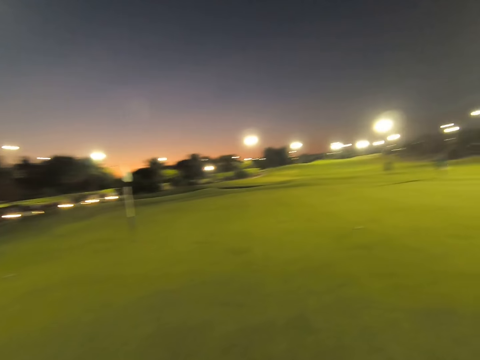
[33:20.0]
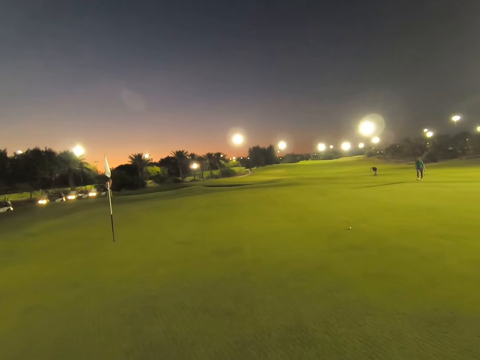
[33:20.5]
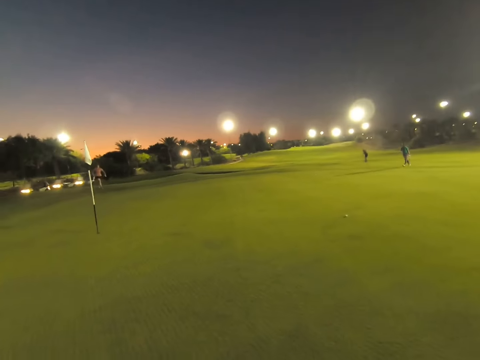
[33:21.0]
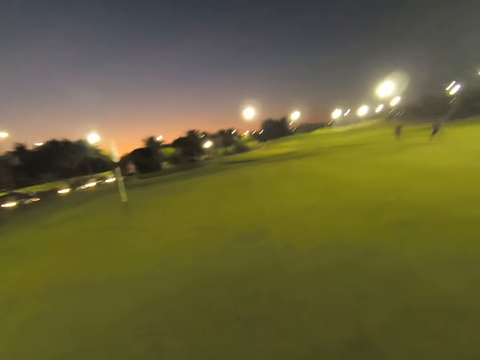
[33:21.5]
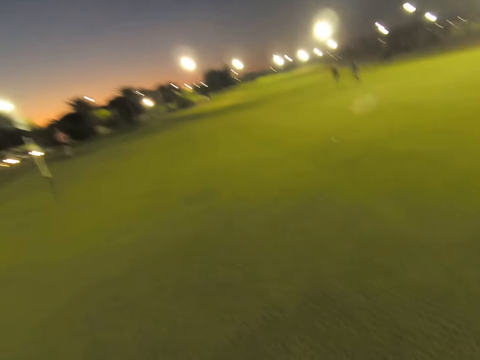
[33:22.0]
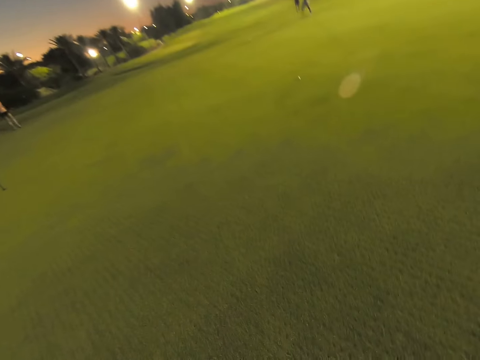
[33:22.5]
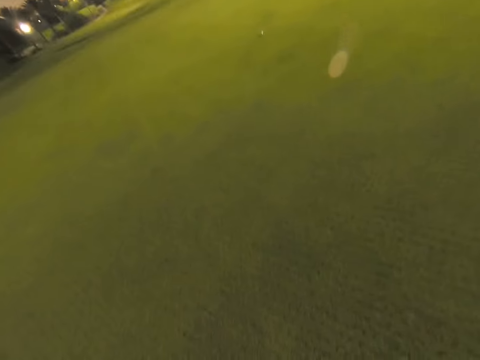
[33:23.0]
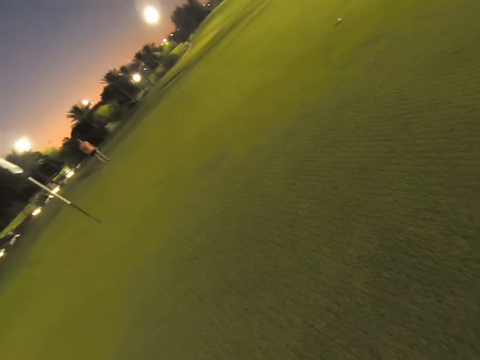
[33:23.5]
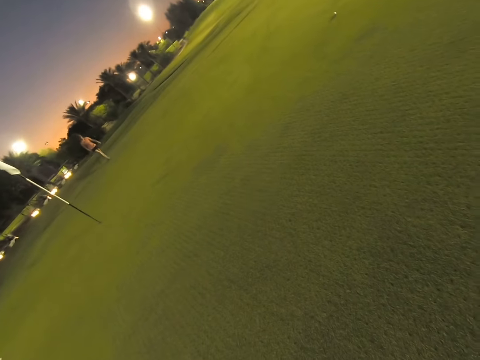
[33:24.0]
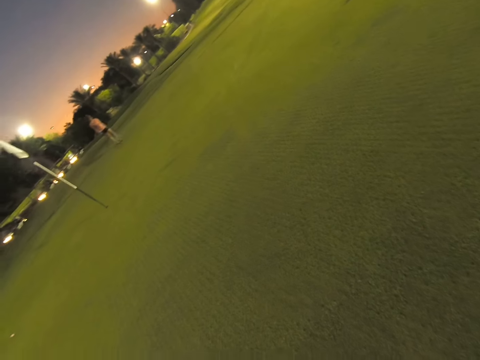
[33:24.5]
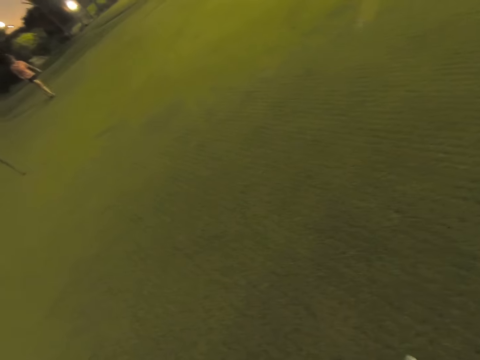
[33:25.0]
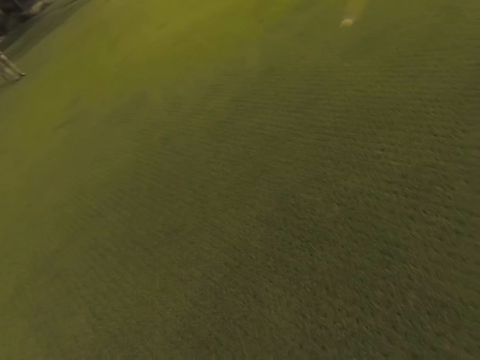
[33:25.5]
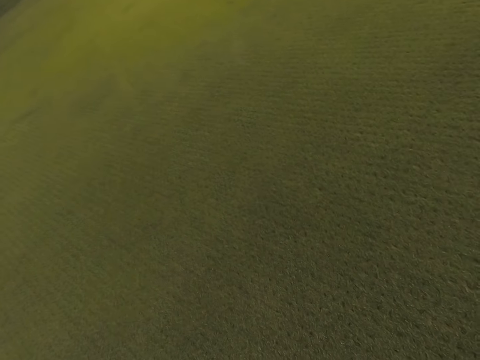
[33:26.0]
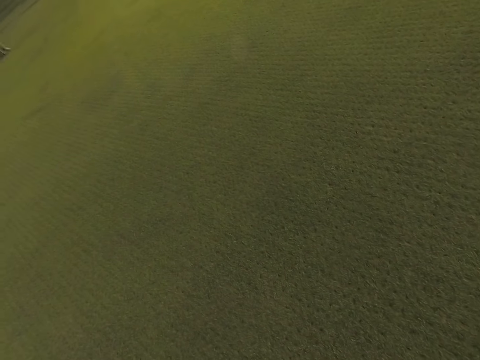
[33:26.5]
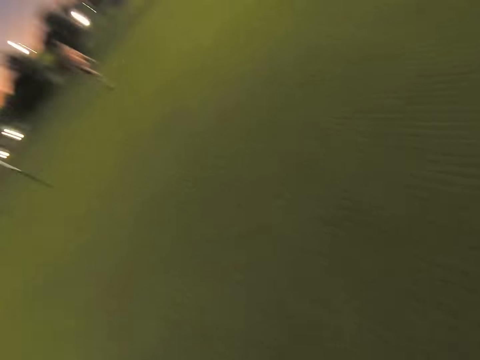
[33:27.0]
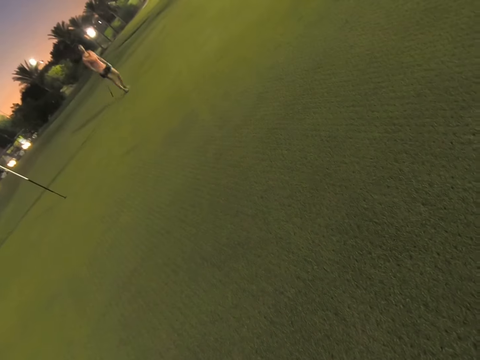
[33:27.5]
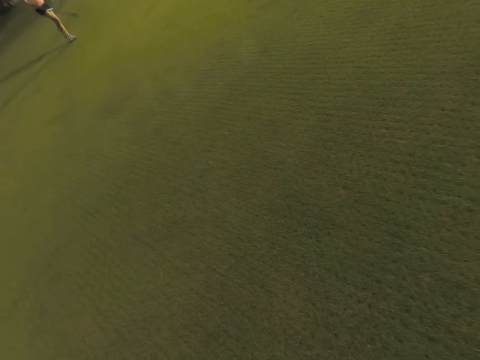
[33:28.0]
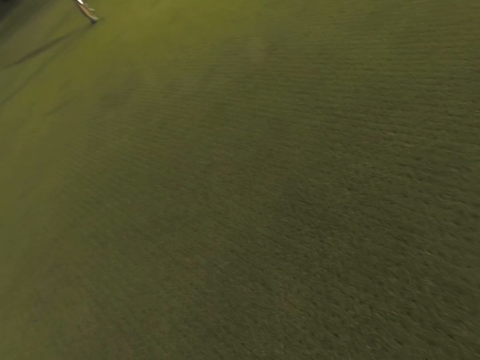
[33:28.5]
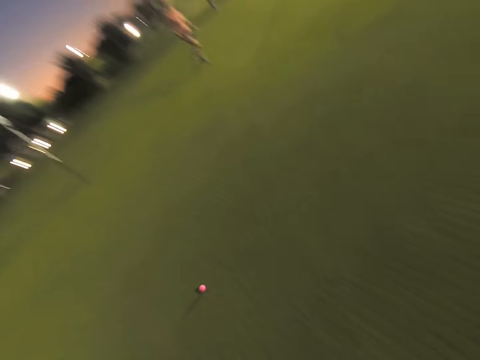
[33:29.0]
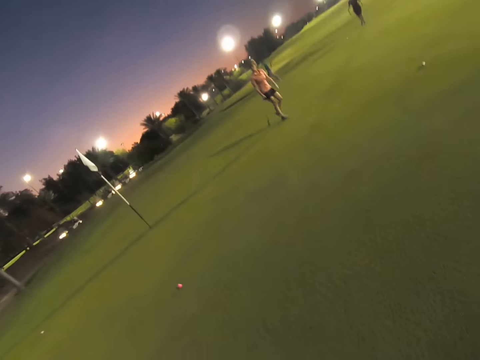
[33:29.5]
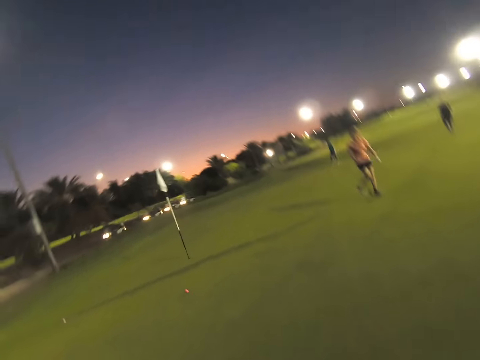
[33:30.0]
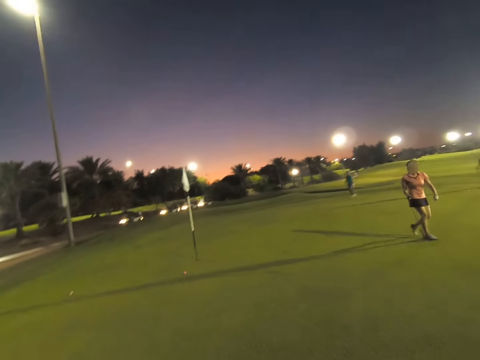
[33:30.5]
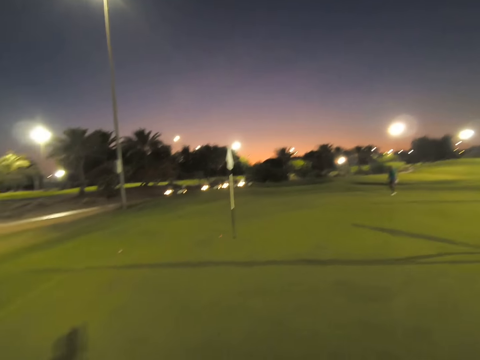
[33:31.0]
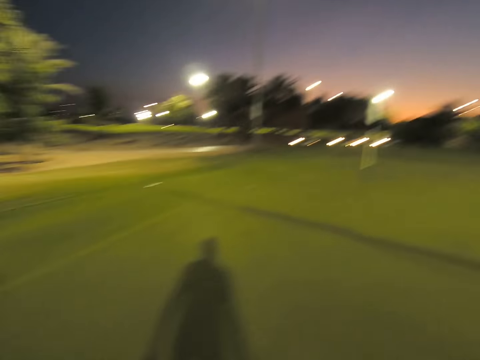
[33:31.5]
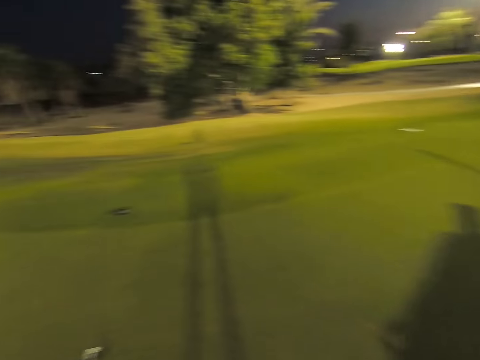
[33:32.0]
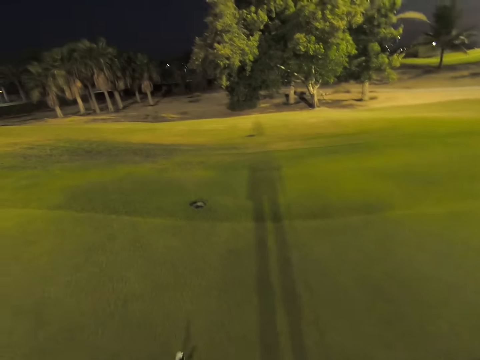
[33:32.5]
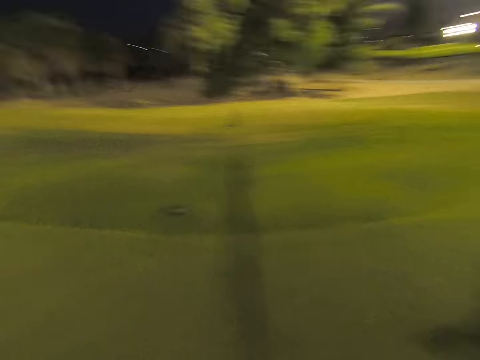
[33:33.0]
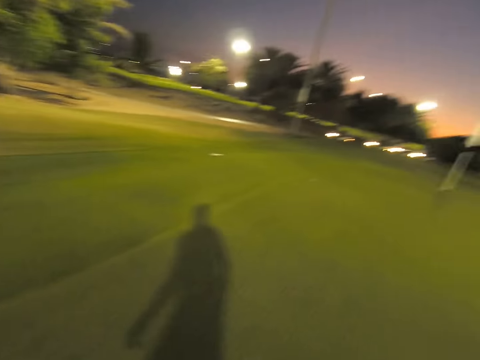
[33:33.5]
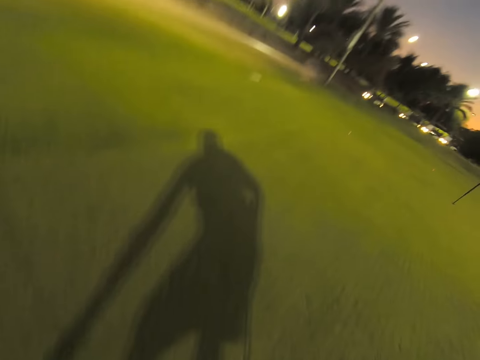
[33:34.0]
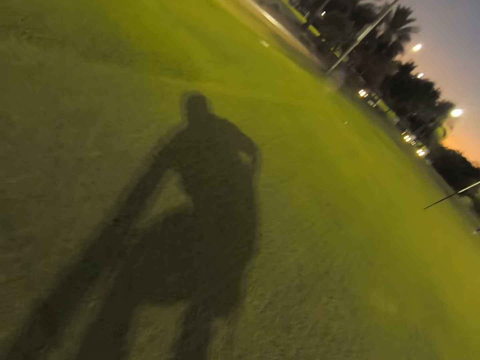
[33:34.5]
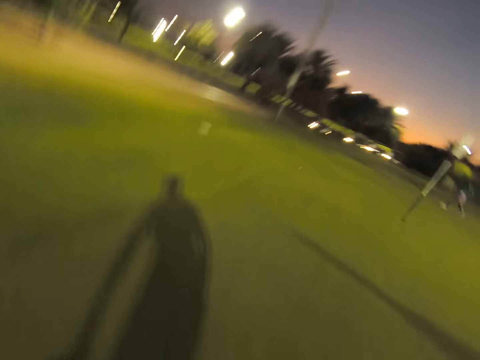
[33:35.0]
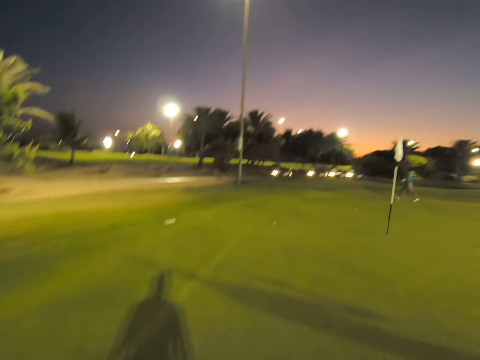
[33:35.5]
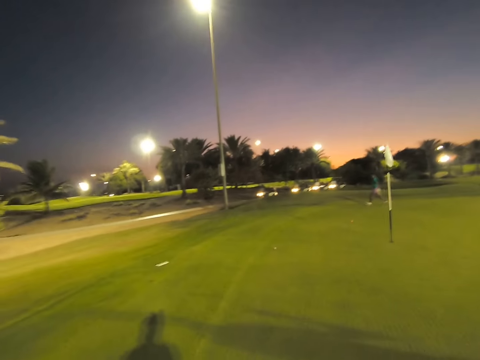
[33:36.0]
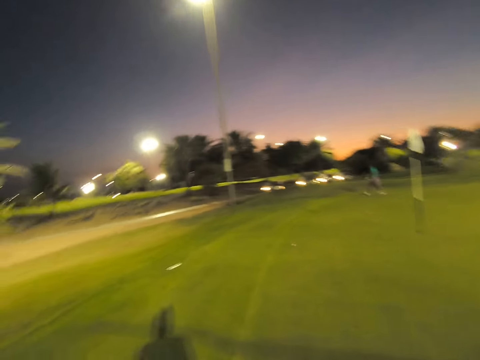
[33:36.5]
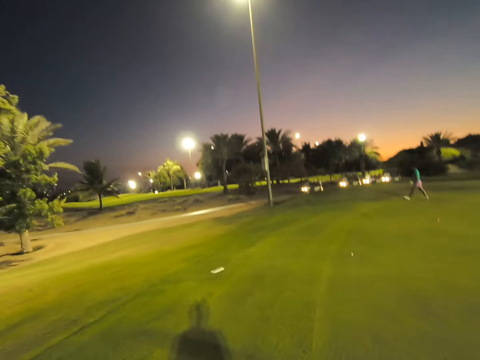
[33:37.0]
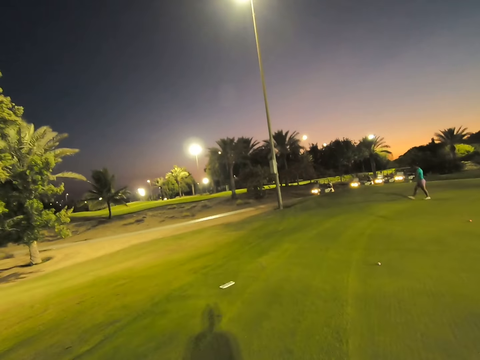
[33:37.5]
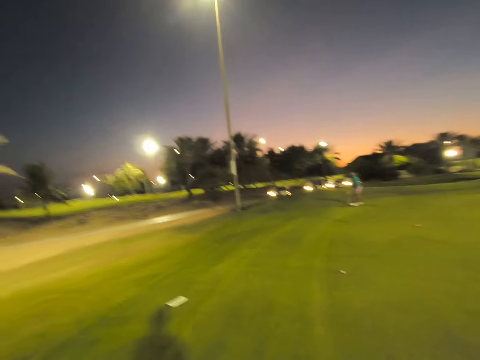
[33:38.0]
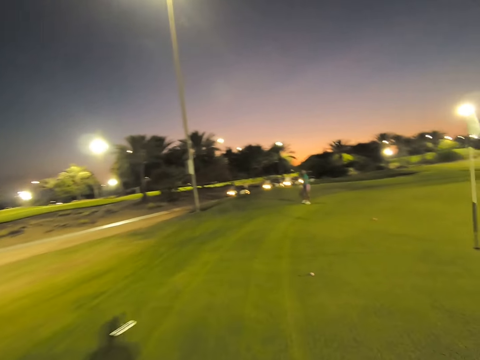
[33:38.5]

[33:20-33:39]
The camera wearer plays the golf. A woman walks around the field with a stick in her hand. The camera wearer walks around the field. They stare around the field. They walk around the field.

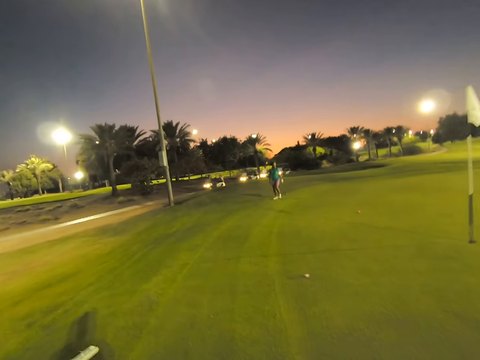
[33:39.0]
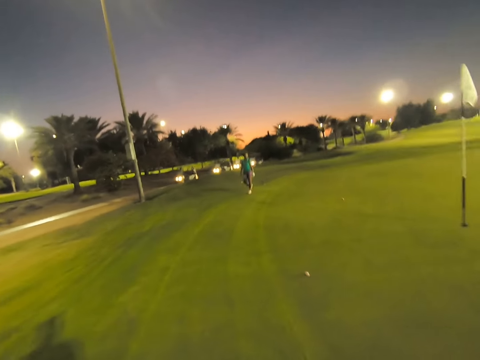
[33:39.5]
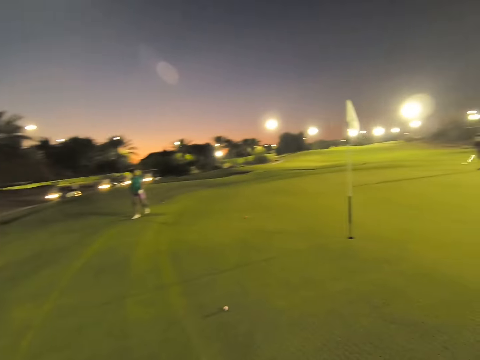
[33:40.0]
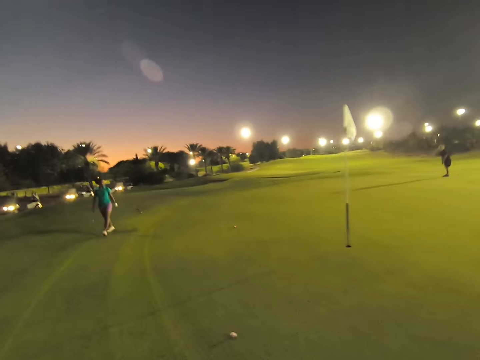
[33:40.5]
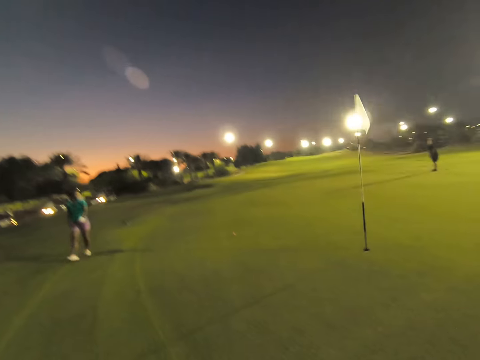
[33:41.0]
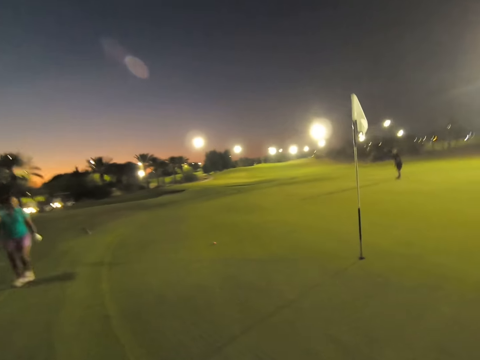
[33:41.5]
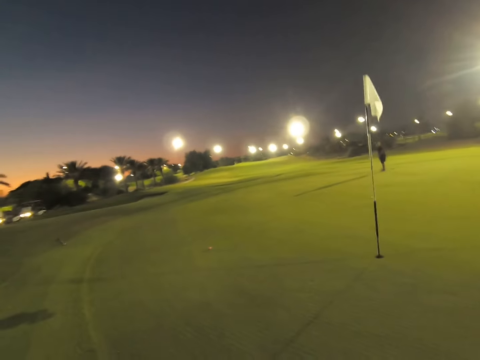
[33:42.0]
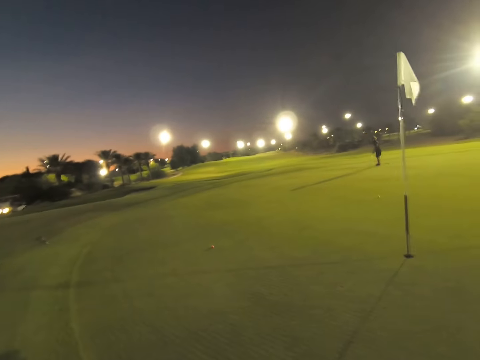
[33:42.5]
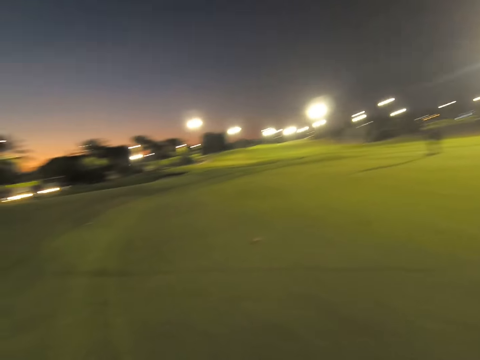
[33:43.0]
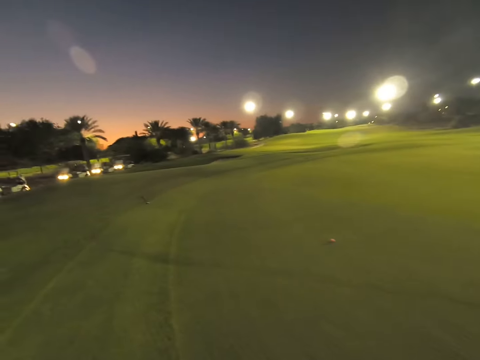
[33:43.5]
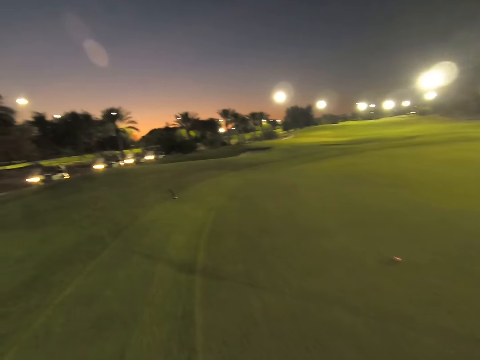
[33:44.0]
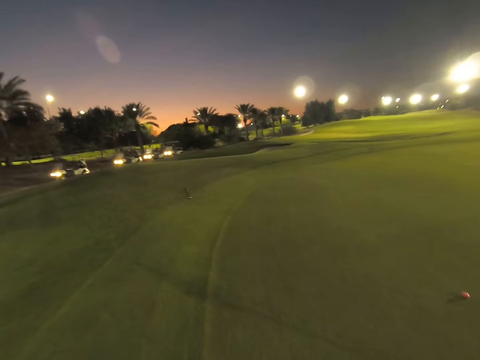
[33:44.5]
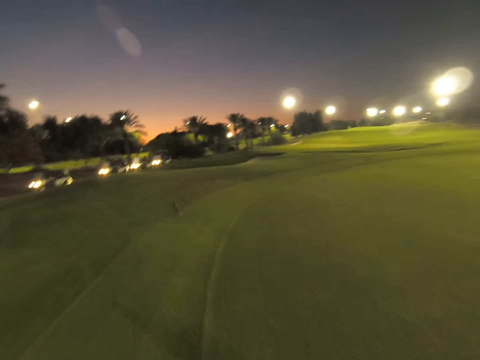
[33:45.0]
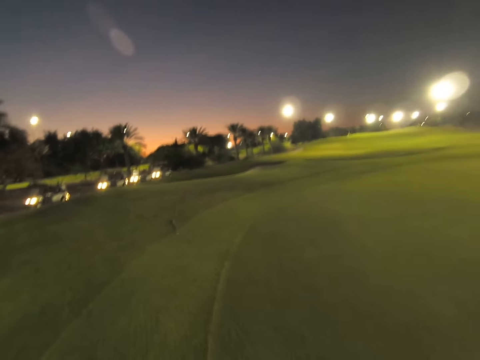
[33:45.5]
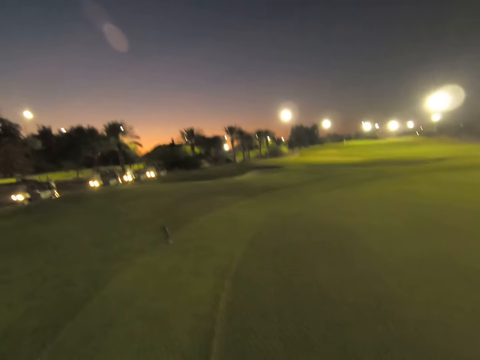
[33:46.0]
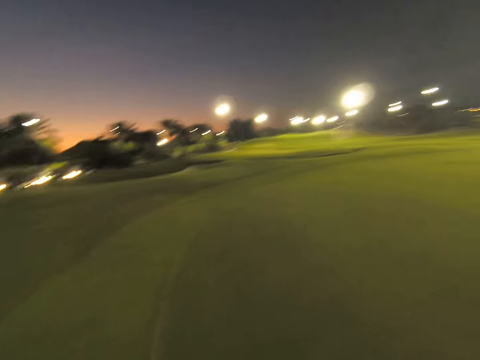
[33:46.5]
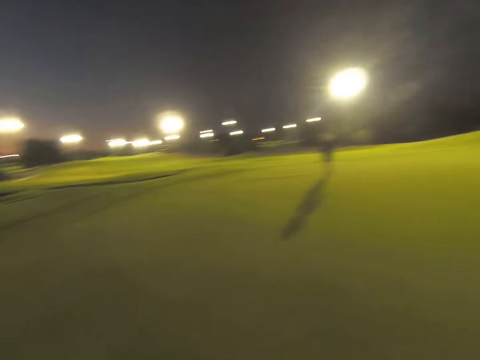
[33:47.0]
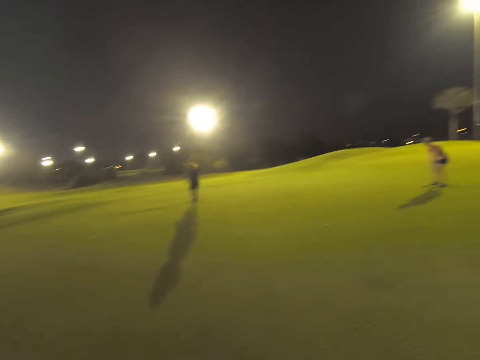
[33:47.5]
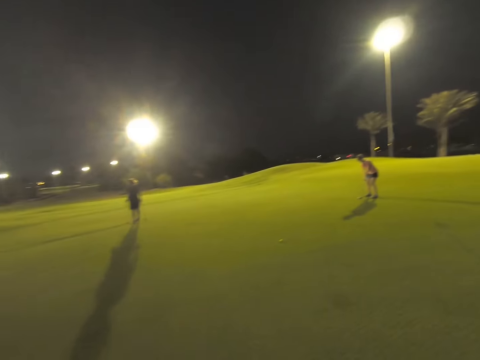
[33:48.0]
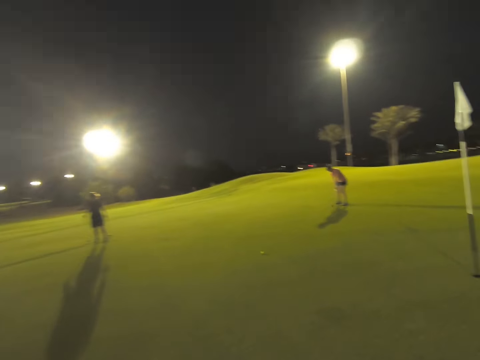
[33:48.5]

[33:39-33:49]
A woman walks around the field with a stick in her hand.
